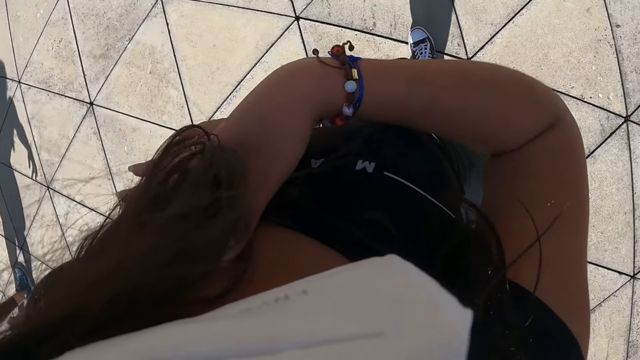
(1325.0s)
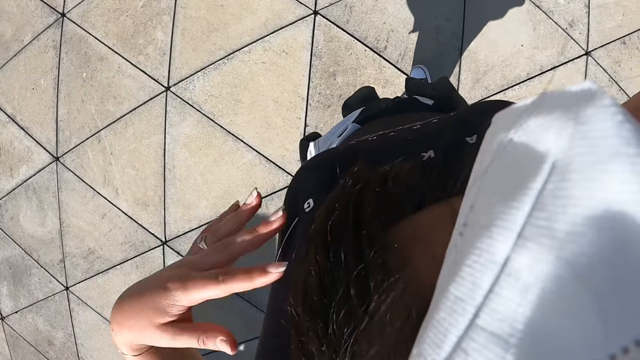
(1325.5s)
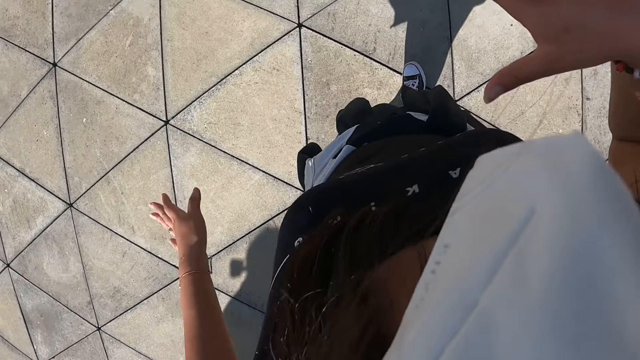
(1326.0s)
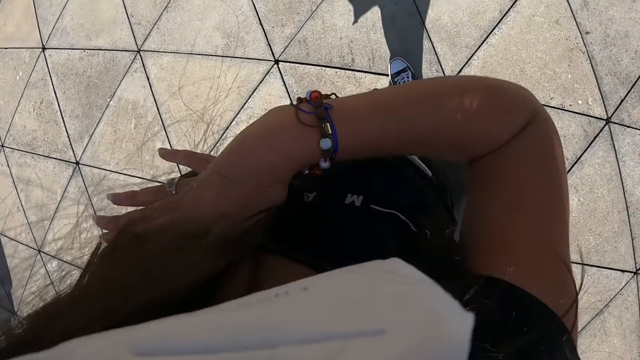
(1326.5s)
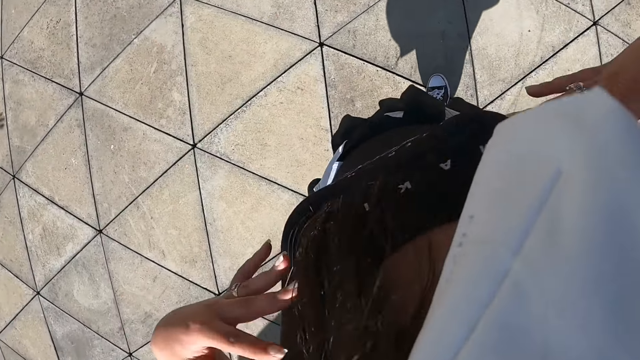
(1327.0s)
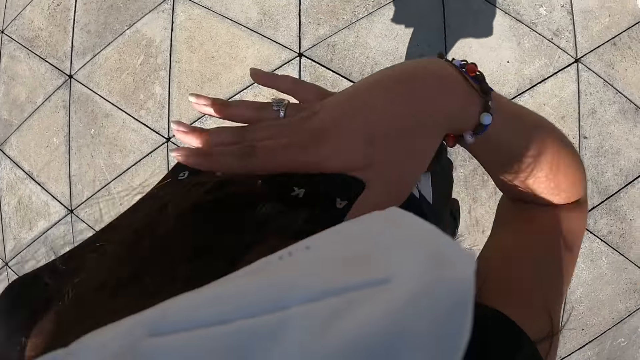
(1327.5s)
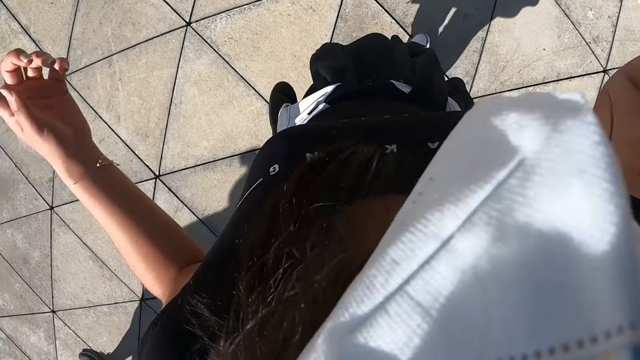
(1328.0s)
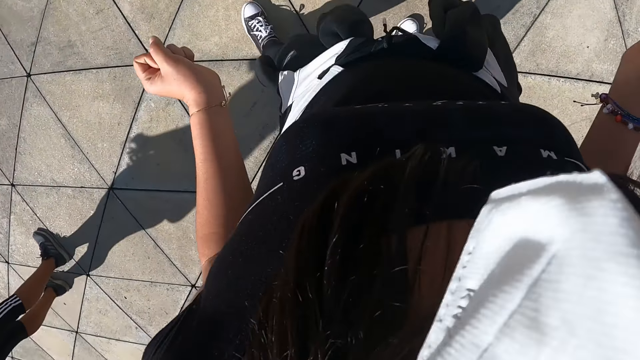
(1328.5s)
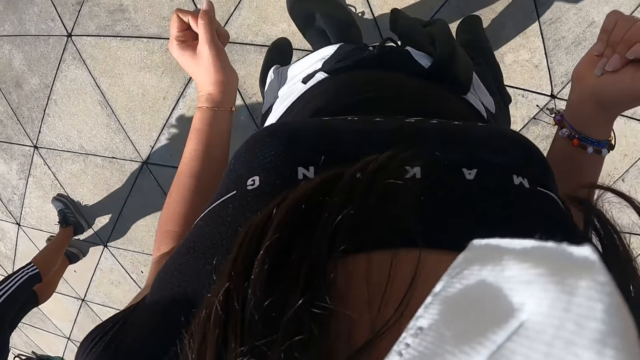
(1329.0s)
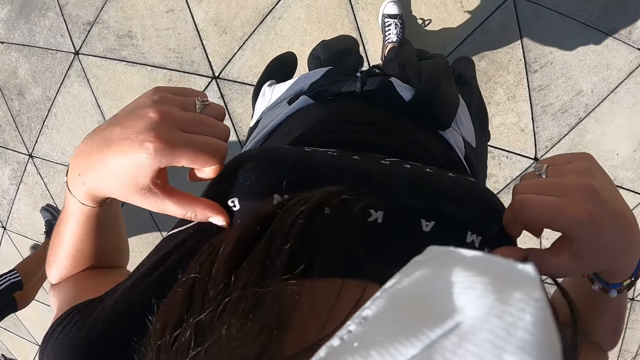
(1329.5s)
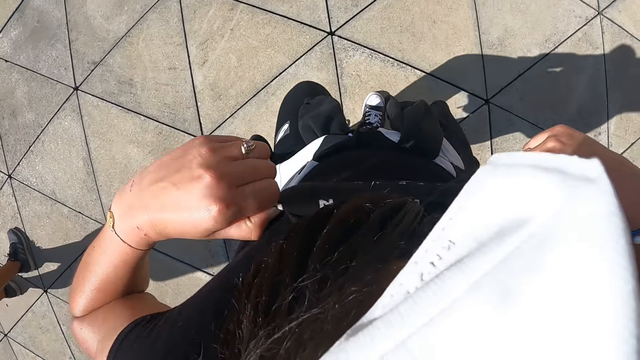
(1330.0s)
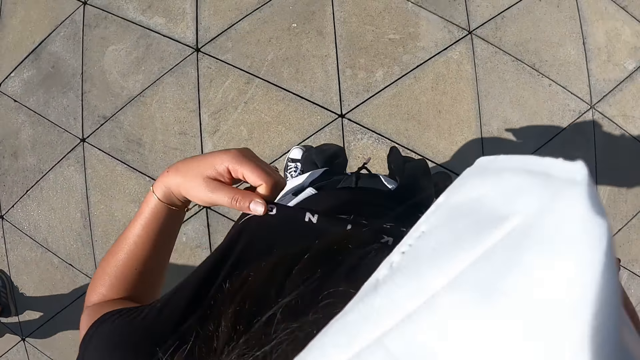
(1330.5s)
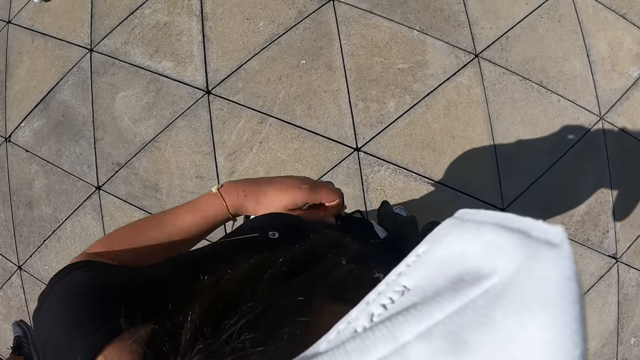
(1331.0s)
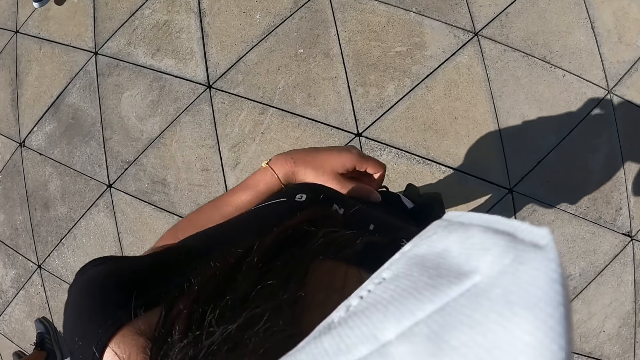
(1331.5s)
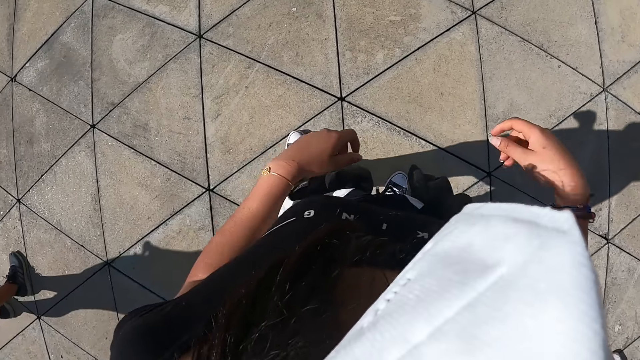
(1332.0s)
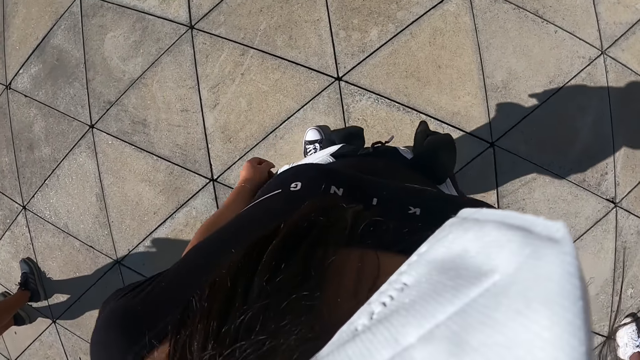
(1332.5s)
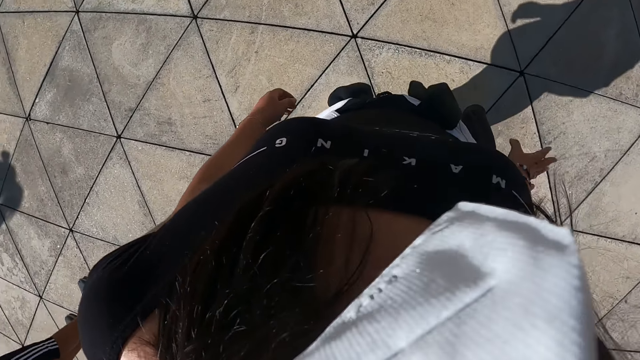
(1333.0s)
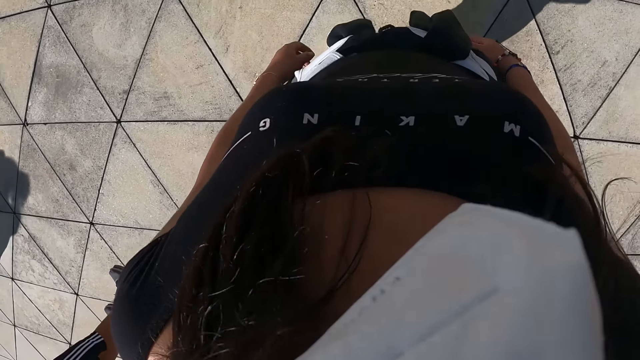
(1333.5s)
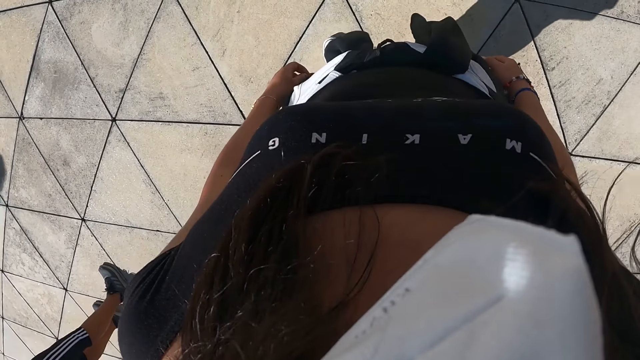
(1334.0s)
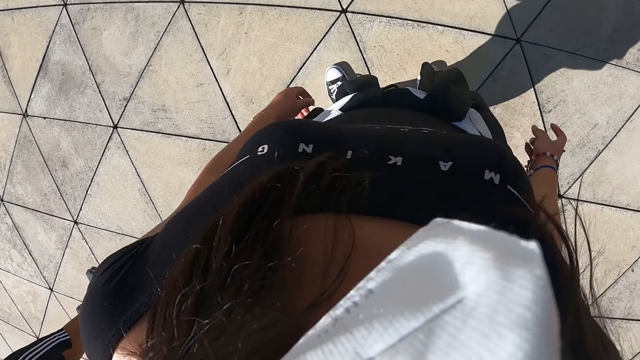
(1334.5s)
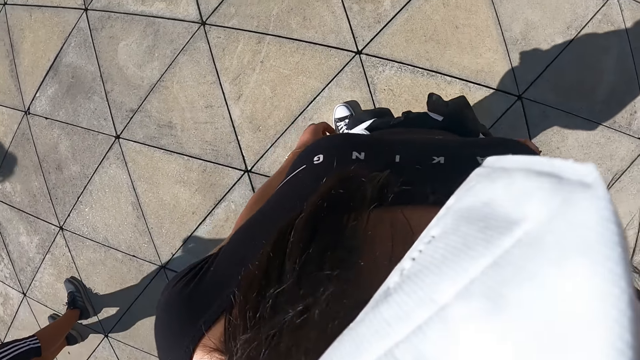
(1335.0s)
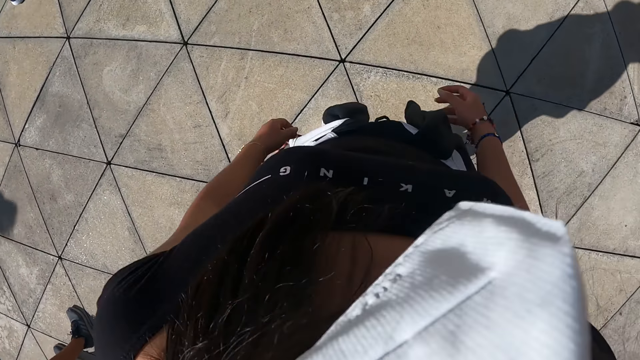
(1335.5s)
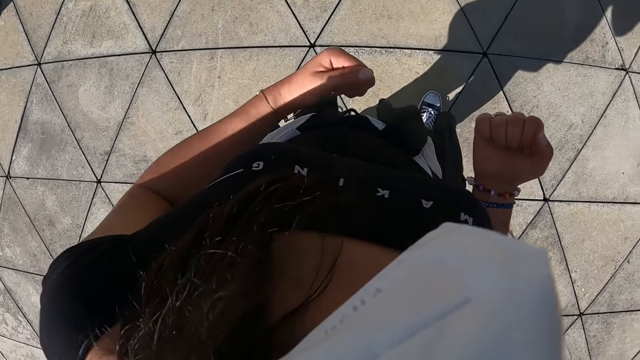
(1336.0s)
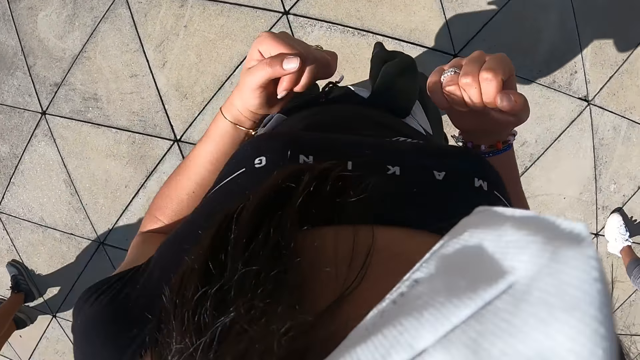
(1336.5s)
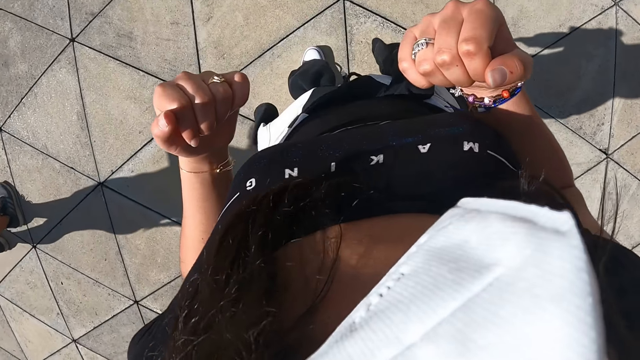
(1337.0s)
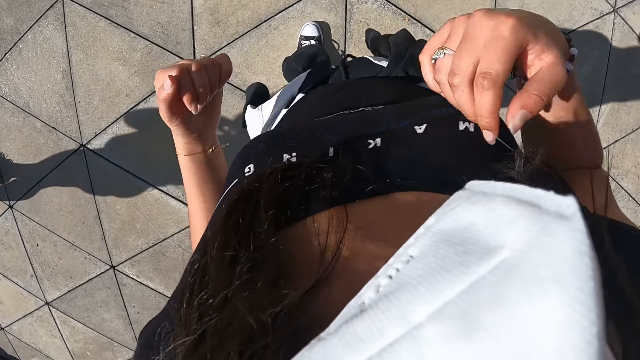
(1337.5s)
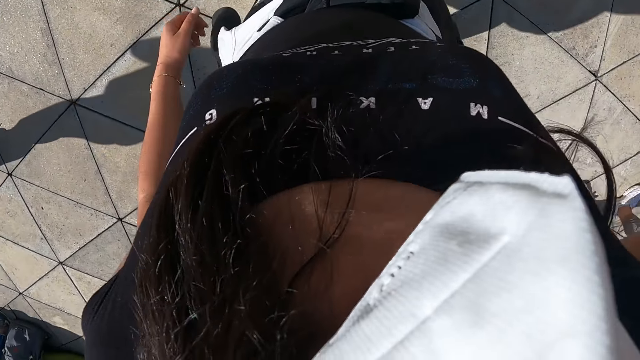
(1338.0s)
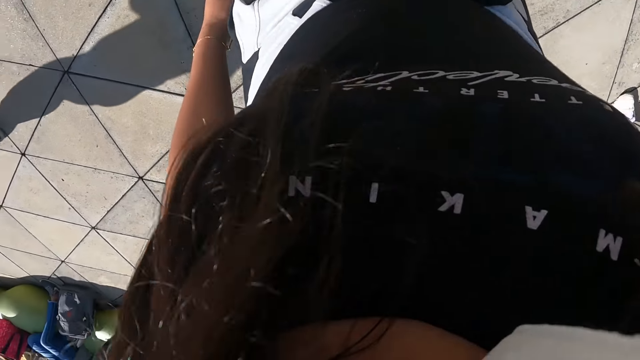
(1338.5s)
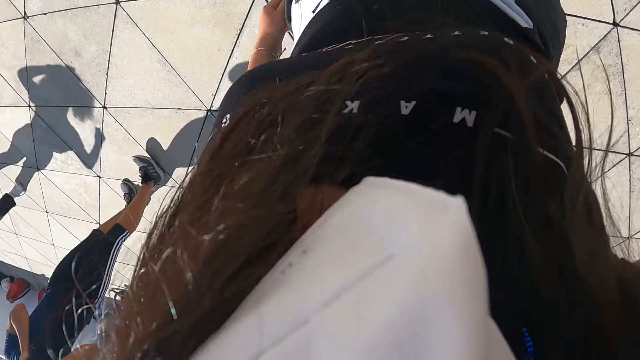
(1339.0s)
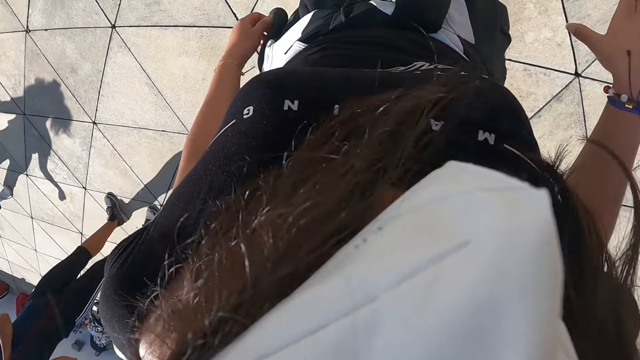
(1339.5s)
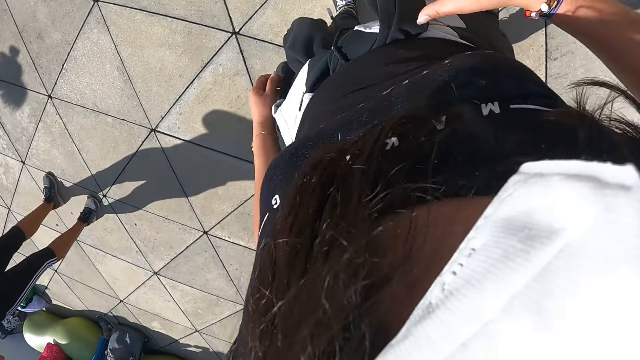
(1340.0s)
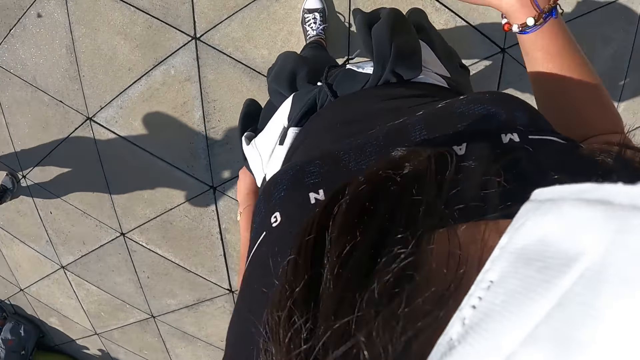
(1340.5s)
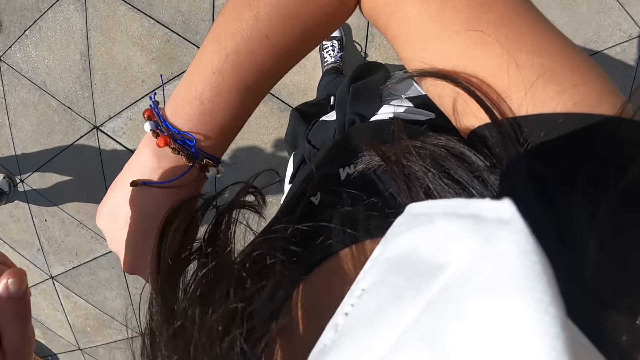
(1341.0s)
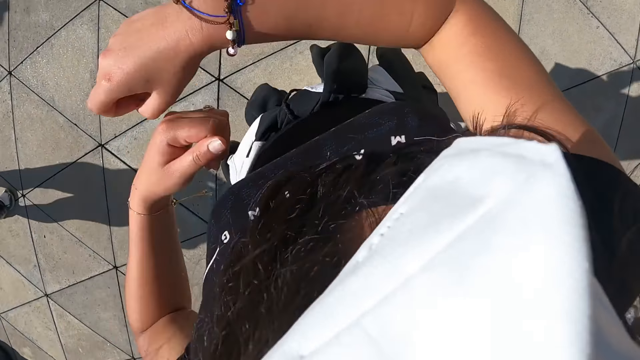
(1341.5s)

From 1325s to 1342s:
The camera wearer places her hands on her shoulder. She places her right hand on her chest. She places her hands on her shoulder. She places her right hand on her chest. She places her hands on her shoulder. She adjusts a top on her body with her hands. She touches the t-shirt. She dances. She dances again.

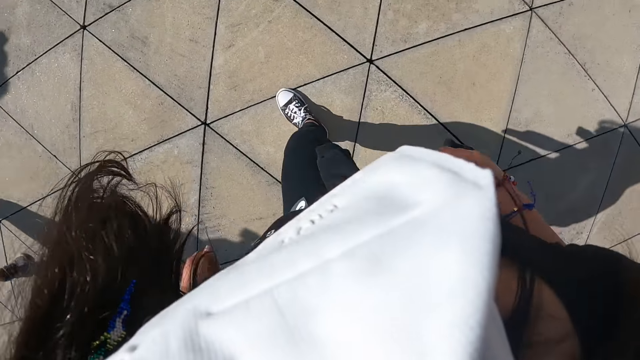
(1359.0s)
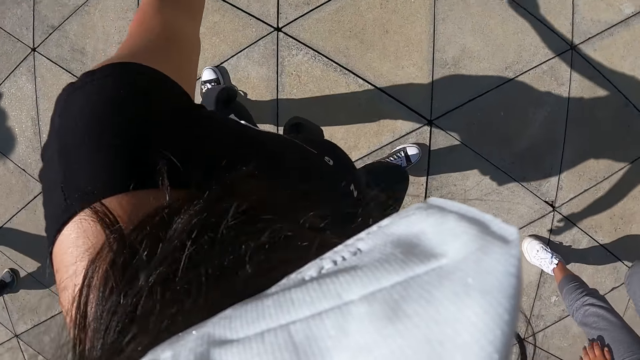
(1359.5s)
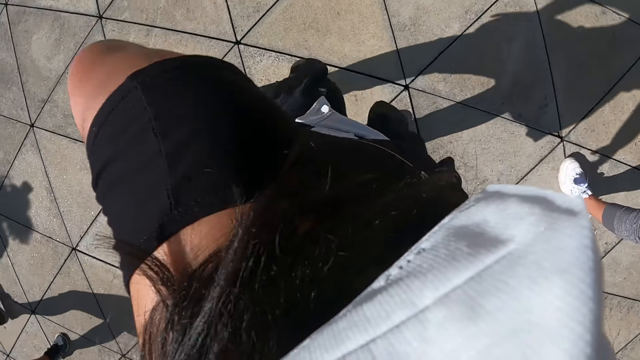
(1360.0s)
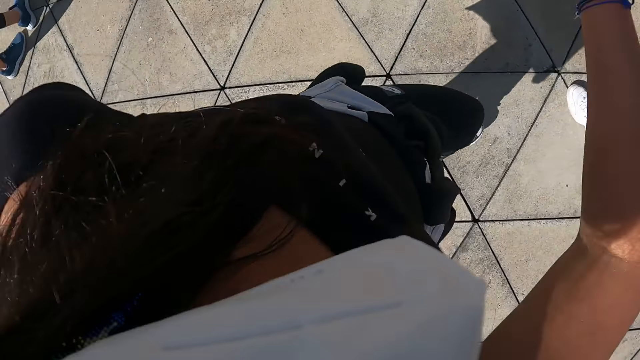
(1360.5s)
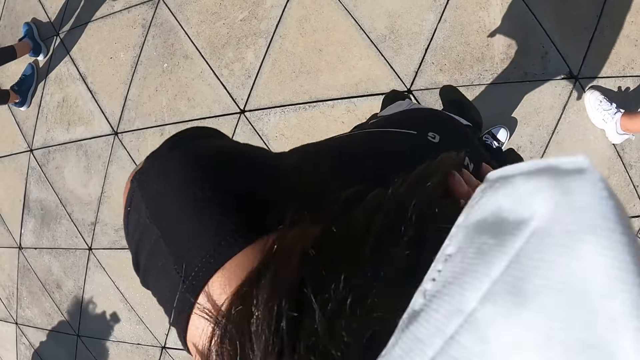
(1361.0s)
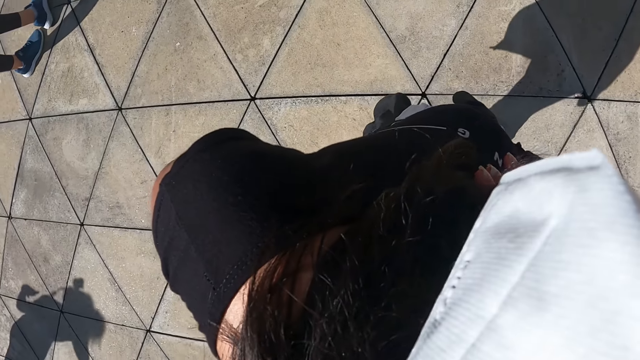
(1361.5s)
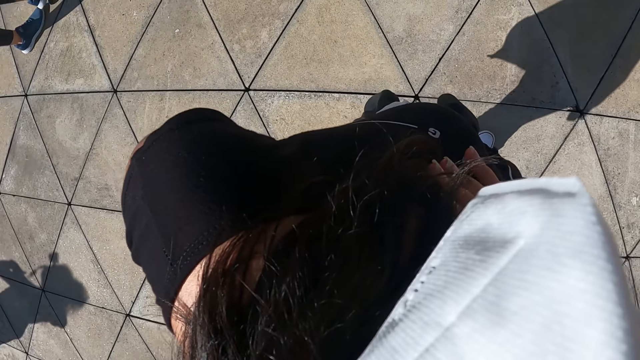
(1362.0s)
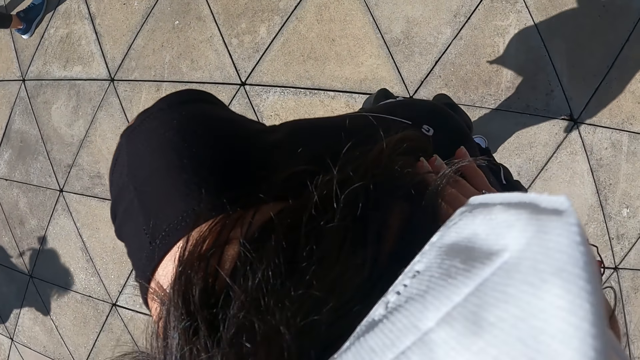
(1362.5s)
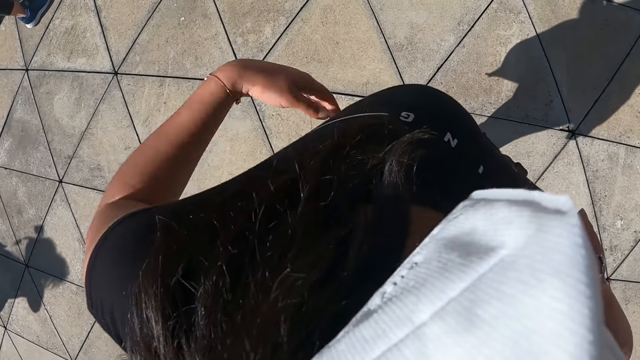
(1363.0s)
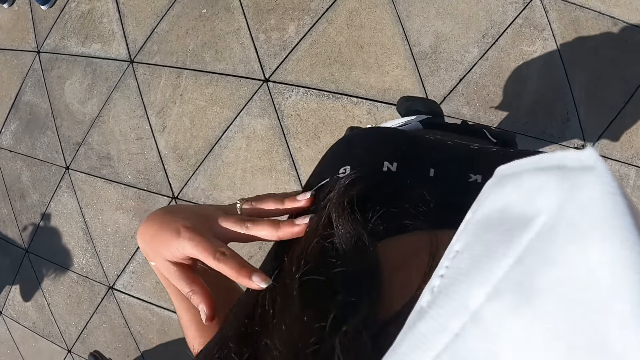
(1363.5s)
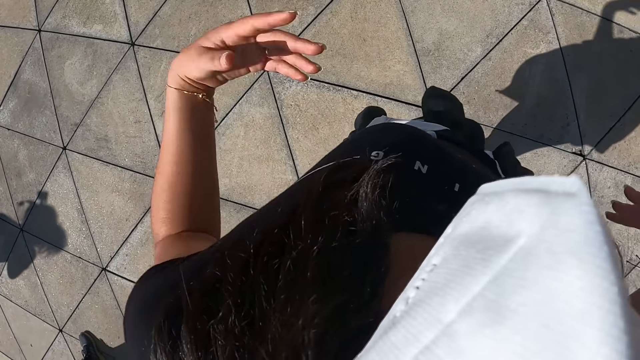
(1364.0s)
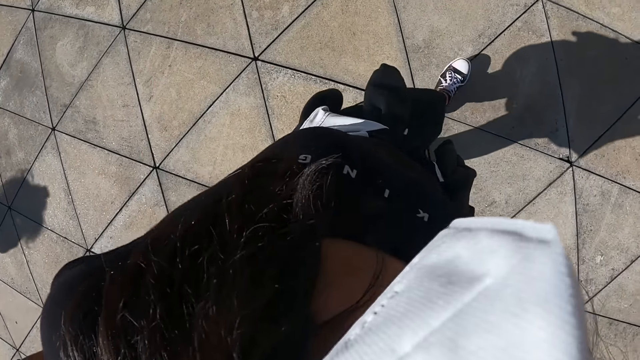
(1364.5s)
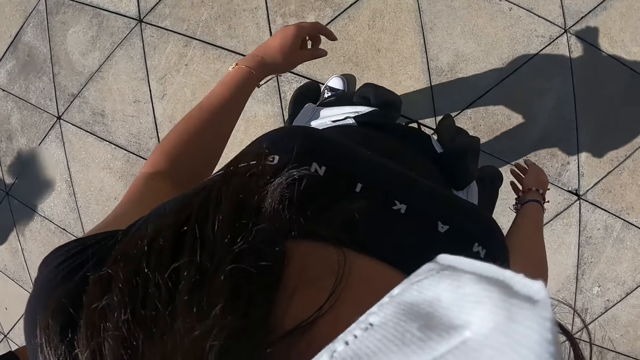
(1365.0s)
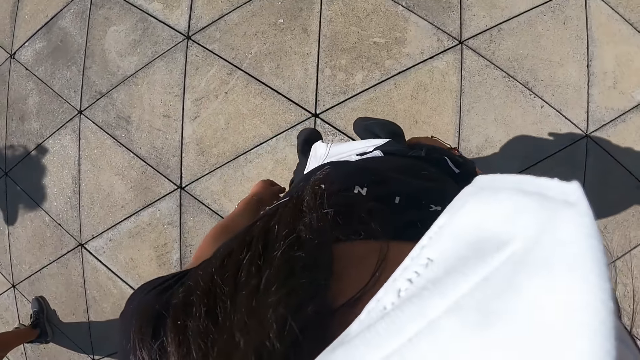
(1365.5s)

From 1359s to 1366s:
The camera wearer places her right hand on her chest. She places her hands on her shoulder.
